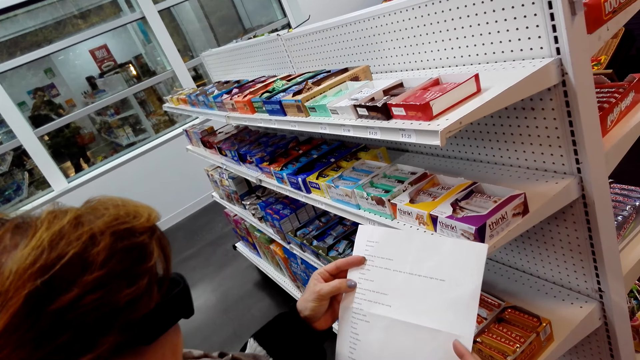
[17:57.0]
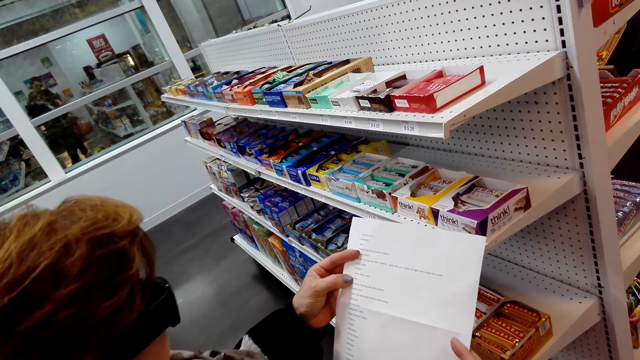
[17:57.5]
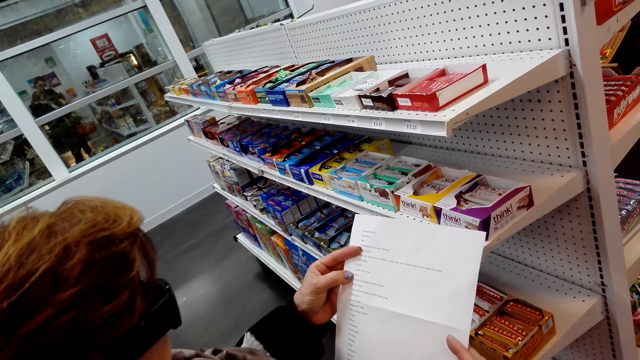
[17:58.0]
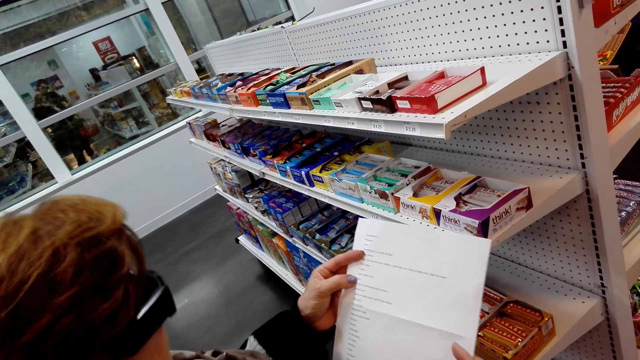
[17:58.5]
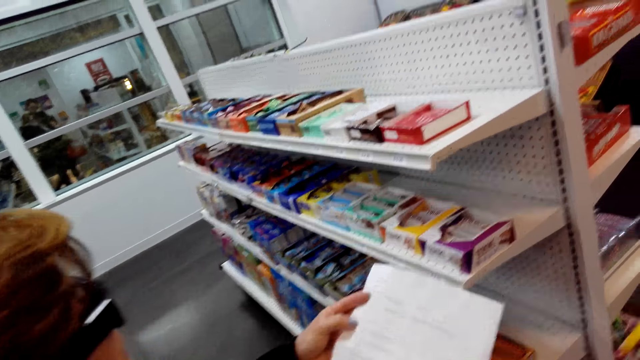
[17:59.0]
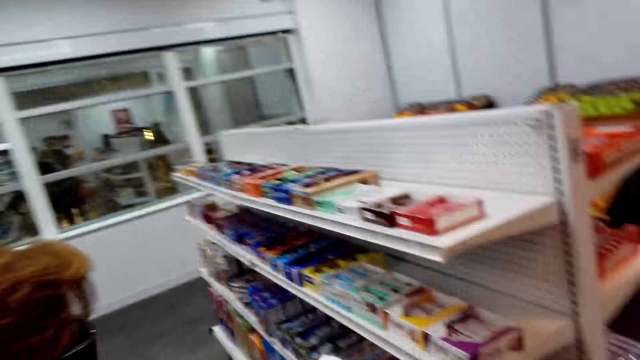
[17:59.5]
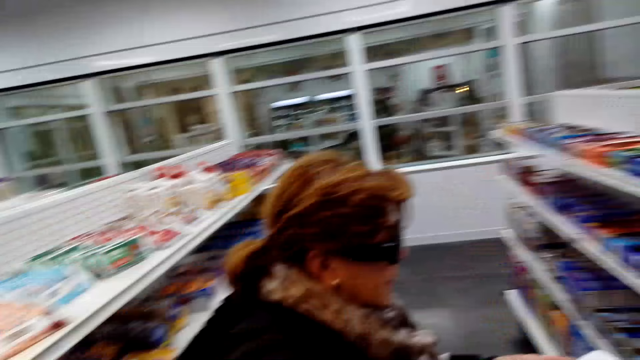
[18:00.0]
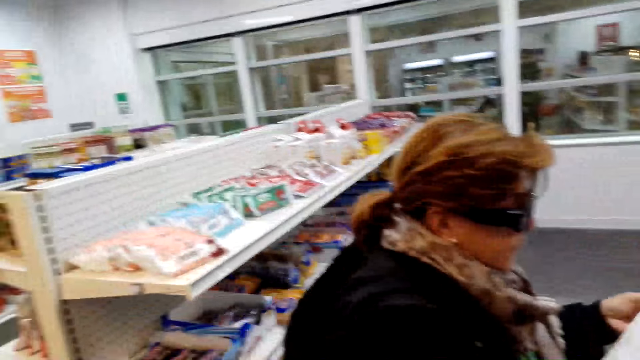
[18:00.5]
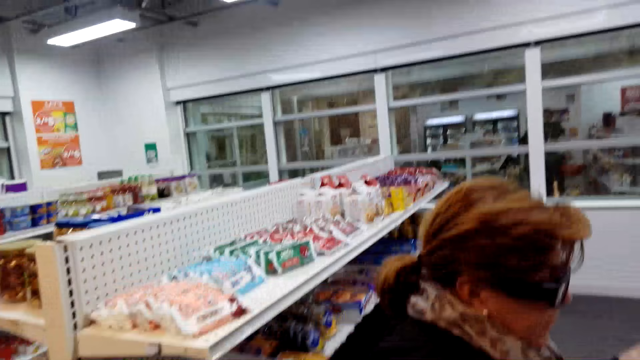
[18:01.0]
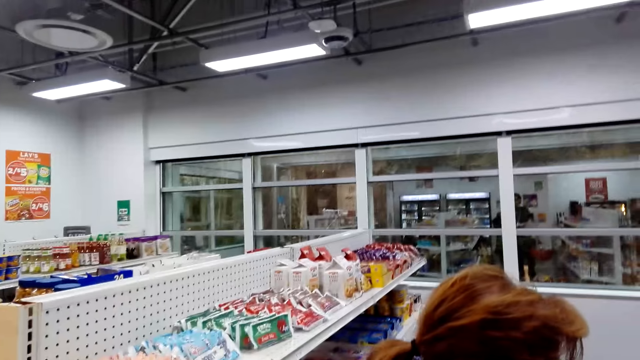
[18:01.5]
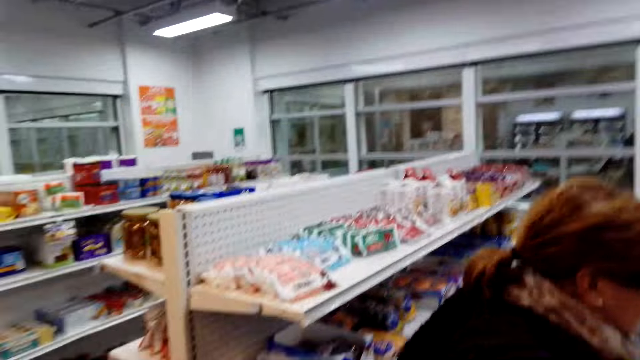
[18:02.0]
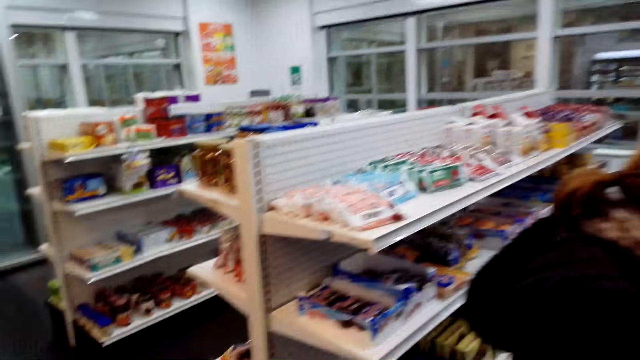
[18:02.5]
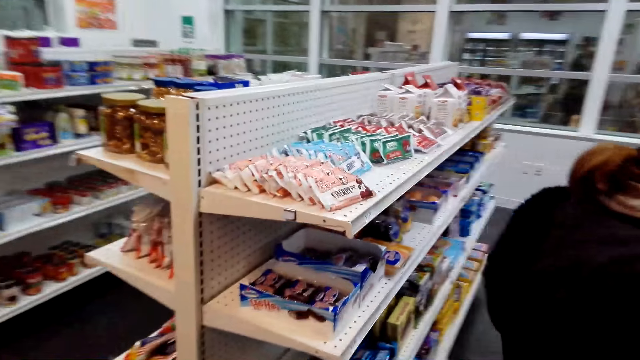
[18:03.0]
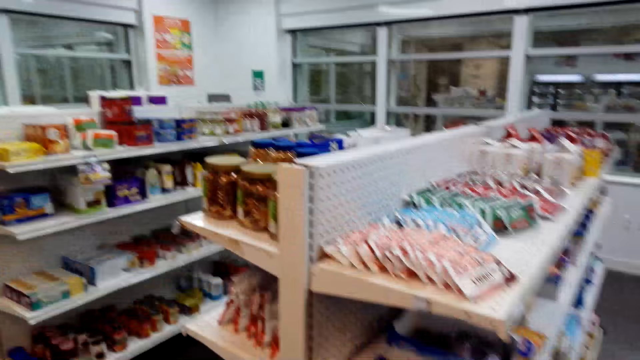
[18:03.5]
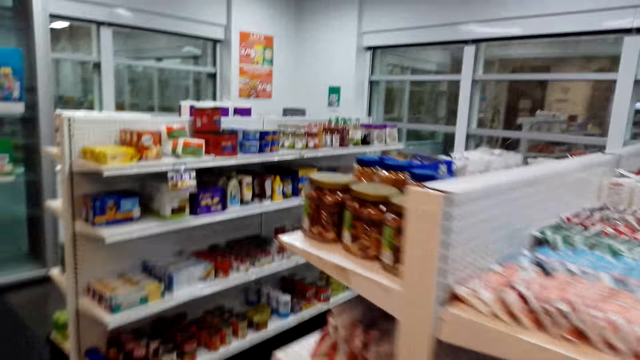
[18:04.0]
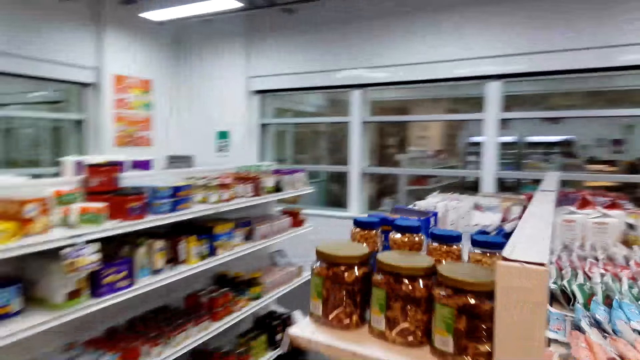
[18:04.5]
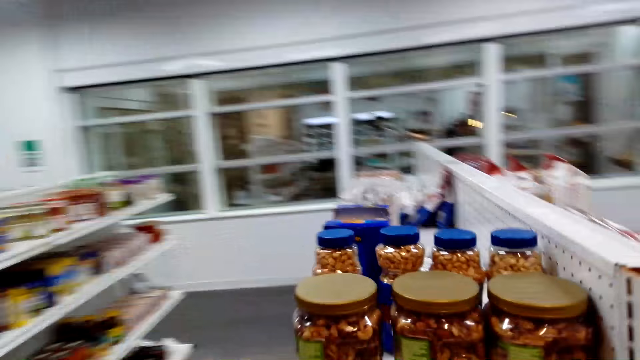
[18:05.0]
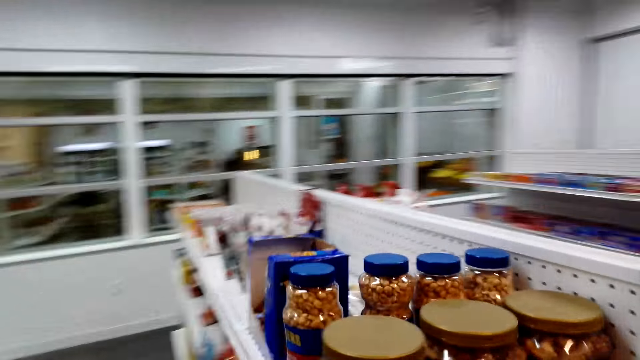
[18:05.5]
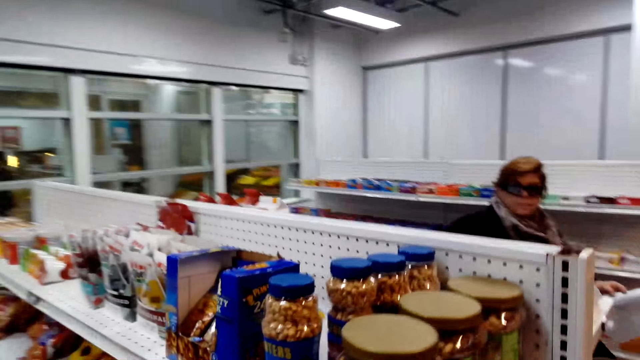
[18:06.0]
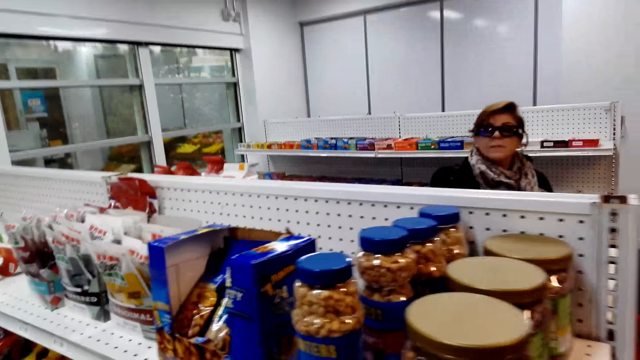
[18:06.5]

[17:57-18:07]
The camera wearer looks around. They walk to another aisle. They converse with a woman.

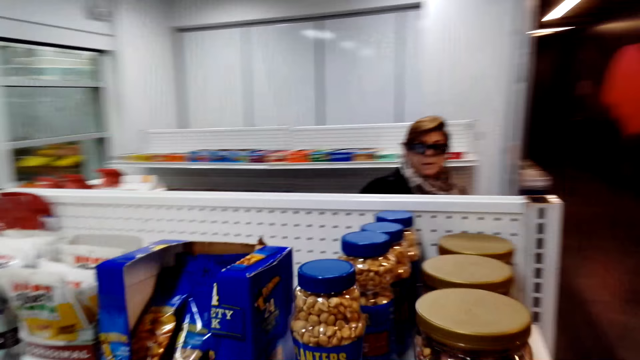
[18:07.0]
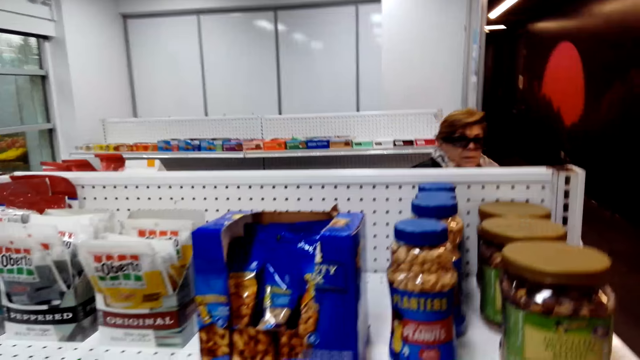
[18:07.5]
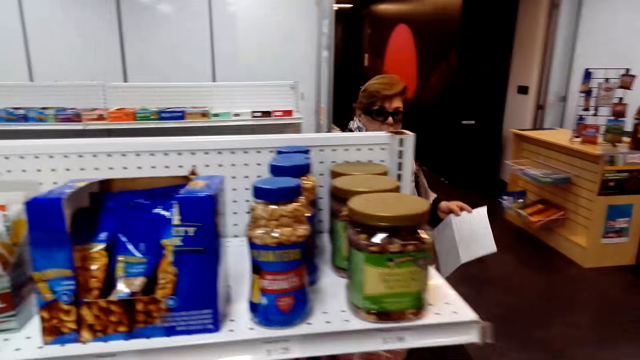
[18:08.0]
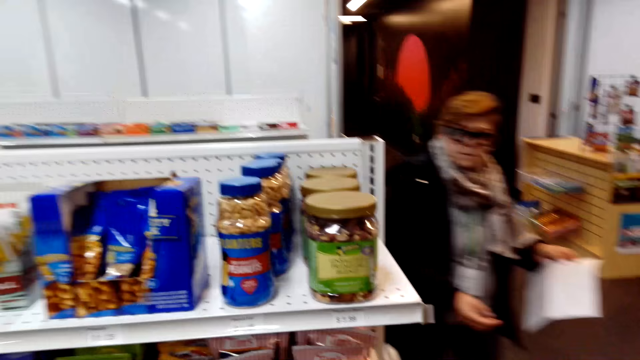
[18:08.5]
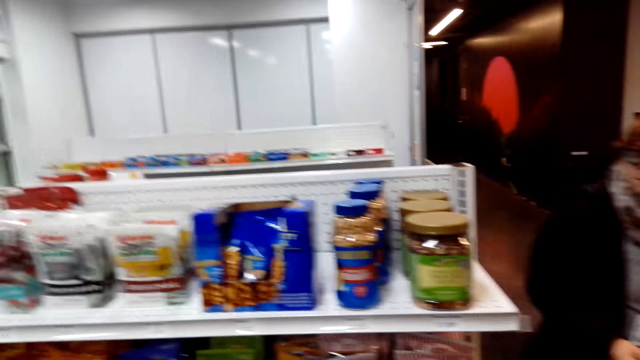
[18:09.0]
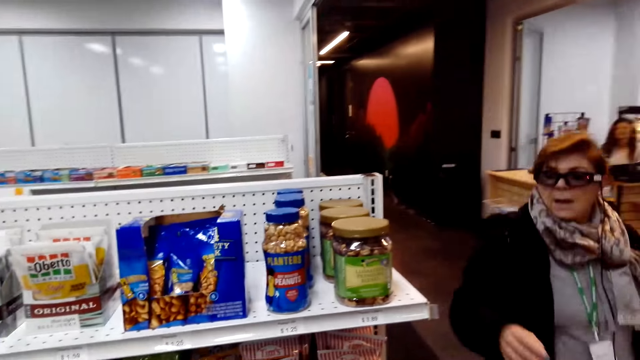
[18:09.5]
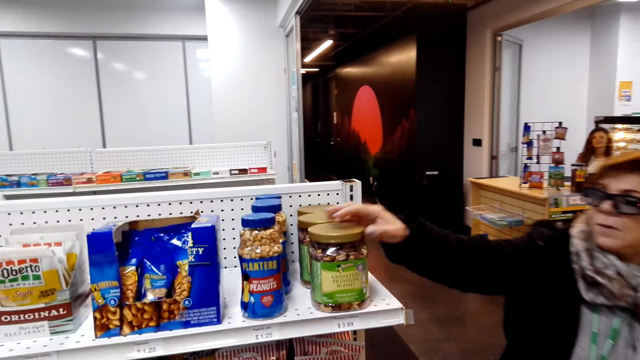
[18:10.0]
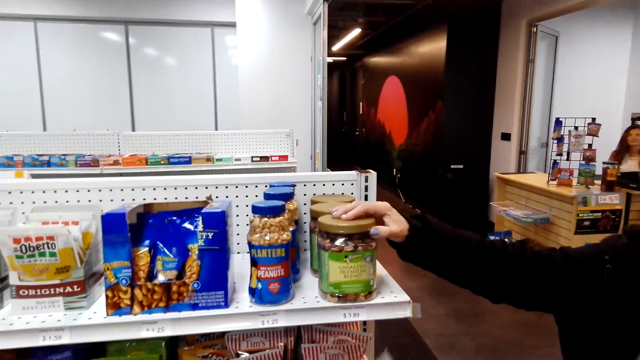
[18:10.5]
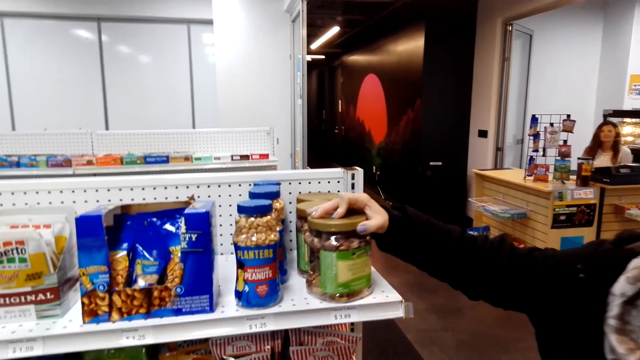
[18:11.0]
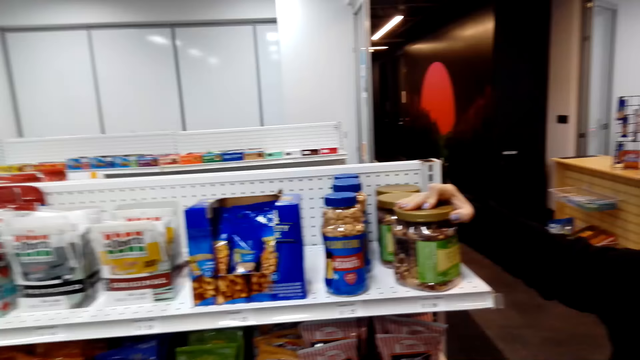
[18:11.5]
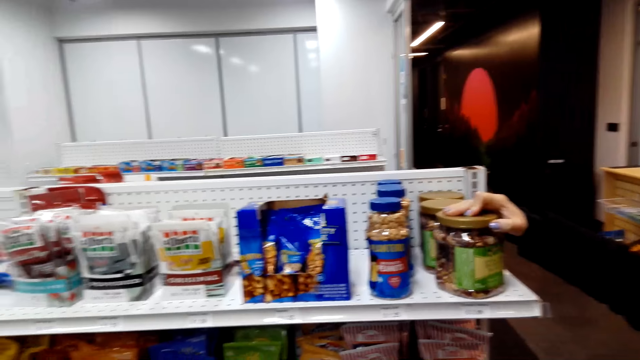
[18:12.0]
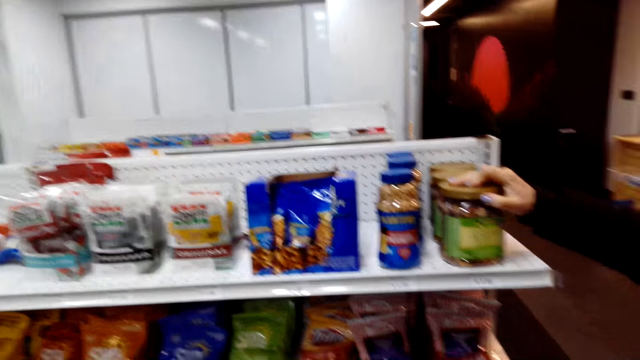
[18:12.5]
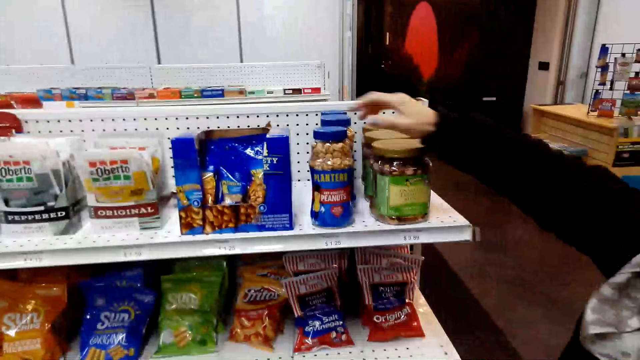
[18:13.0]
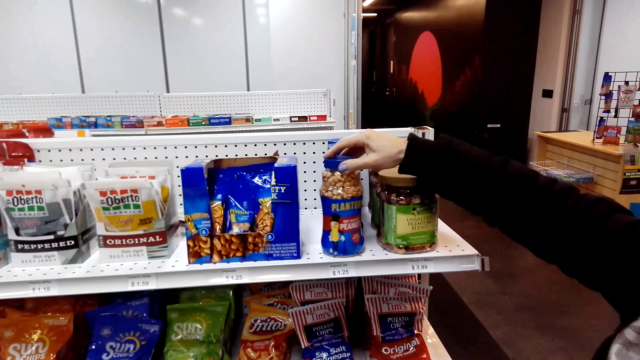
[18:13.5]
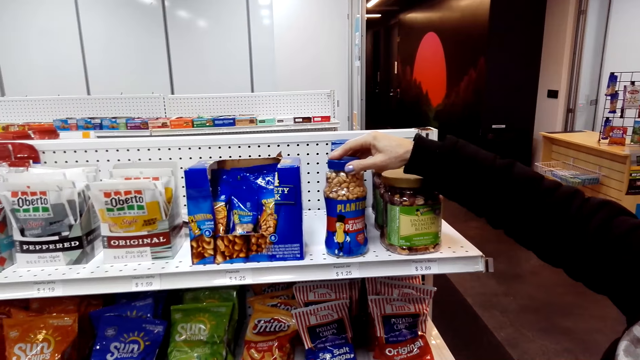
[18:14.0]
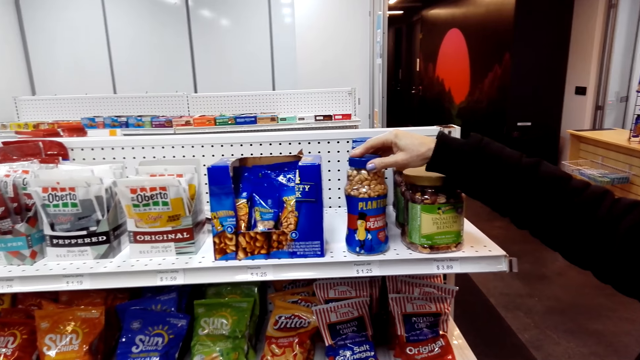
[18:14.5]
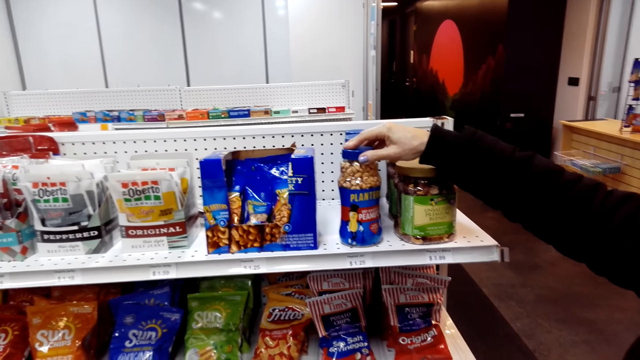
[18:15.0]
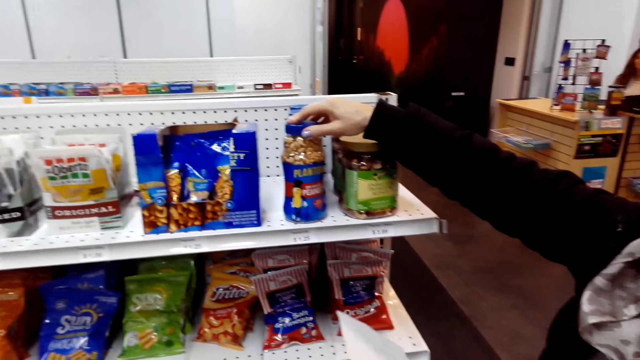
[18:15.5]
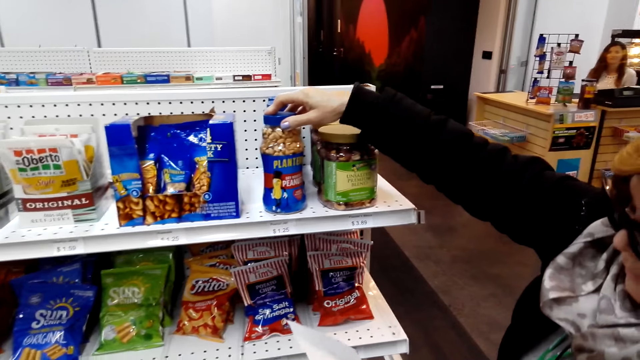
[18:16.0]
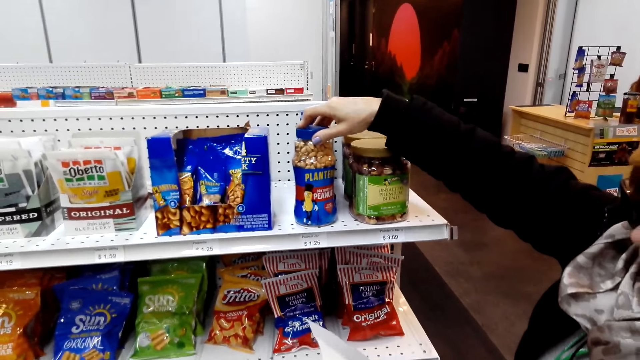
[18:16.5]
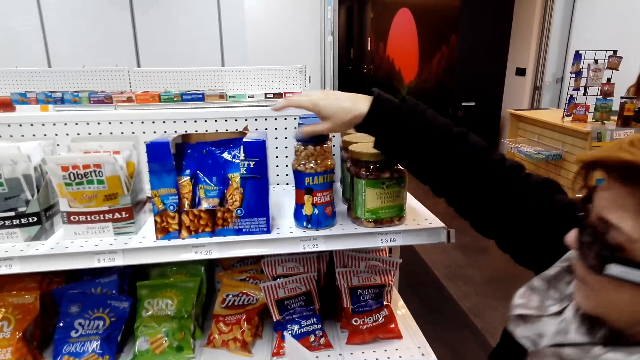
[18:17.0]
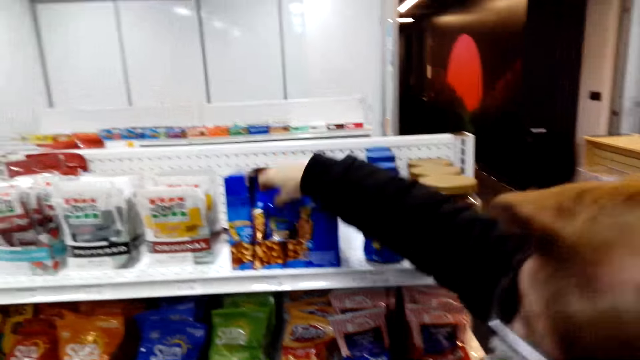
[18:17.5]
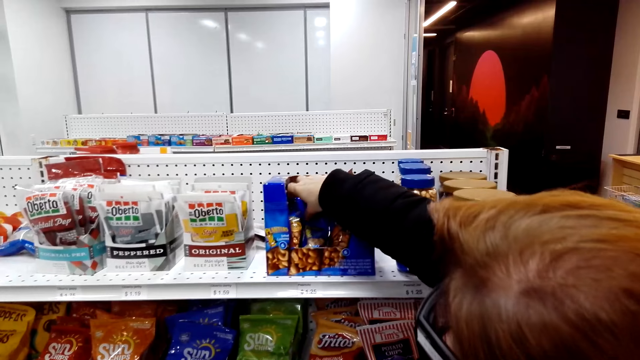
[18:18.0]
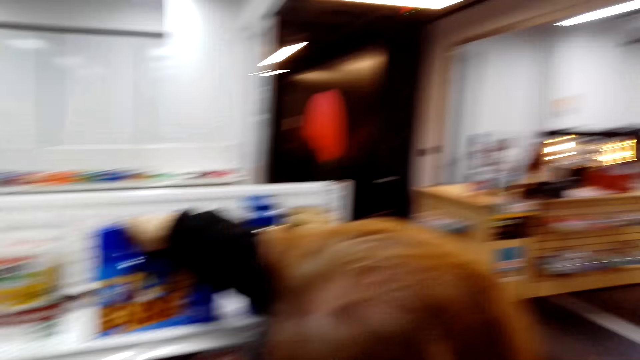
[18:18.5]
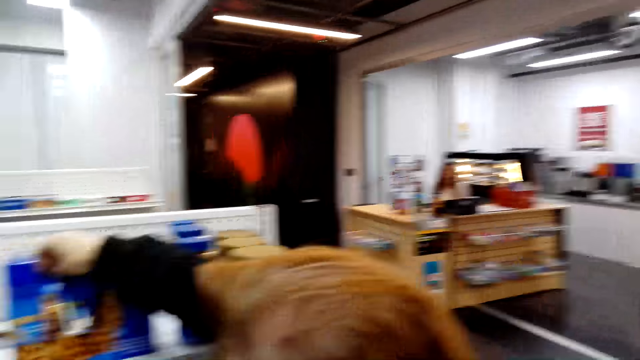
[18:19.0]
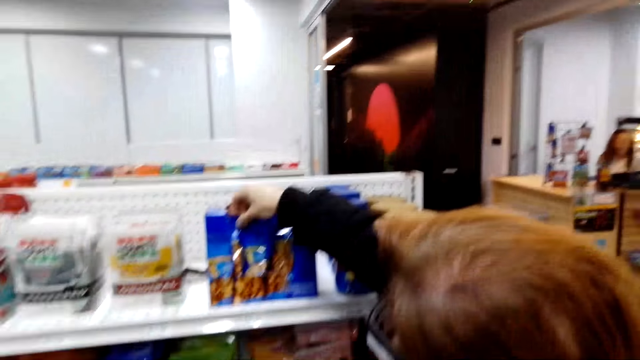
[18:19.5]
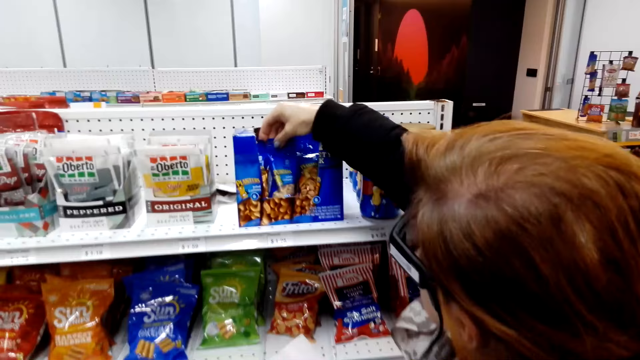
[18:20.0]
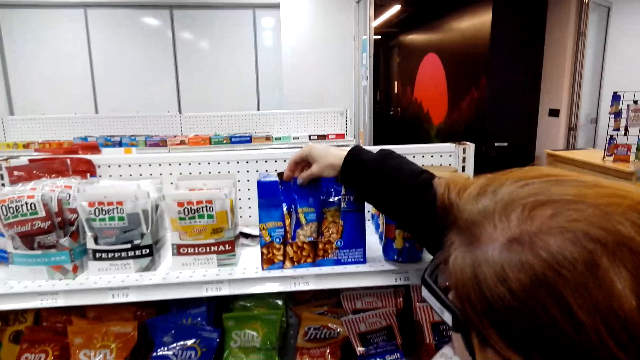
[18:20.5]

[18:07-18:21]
The camera wearer converses with a woman. The woman comes towards the camera wearer with a printed paper. The woman touches a peanut tin on the shelf. The woman looks at peanuts on the shelf. The woman holds the printed paper. The woman holds the printed paper again. The woman looks at the peanut. The woman holds bags of cashew. The woman picks up a peanut.
